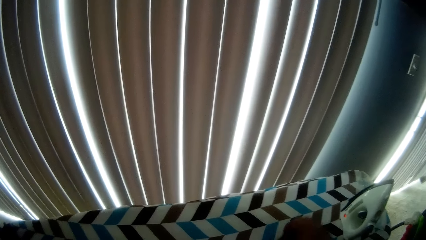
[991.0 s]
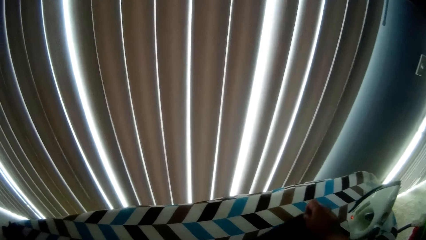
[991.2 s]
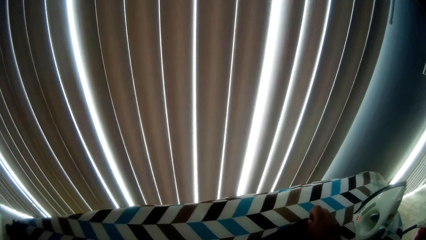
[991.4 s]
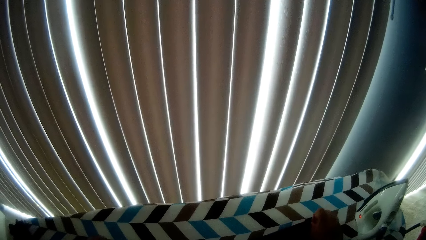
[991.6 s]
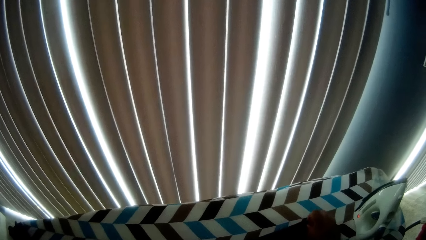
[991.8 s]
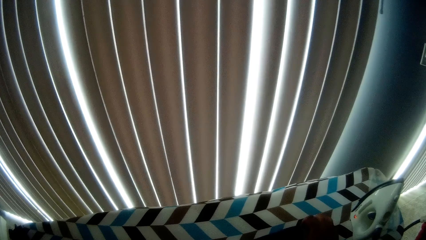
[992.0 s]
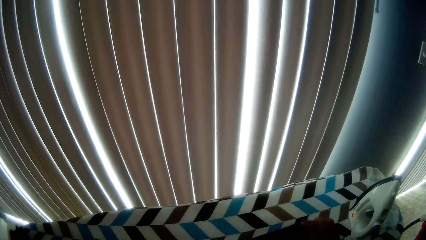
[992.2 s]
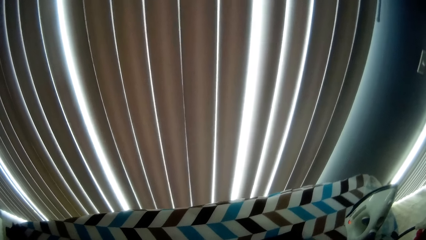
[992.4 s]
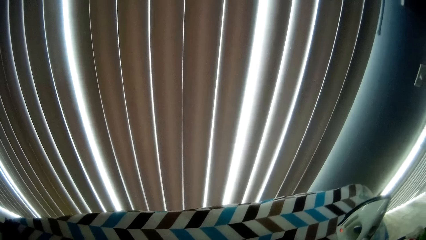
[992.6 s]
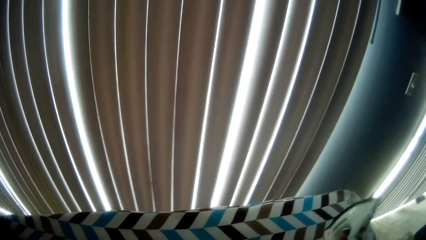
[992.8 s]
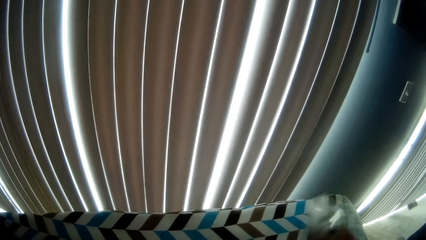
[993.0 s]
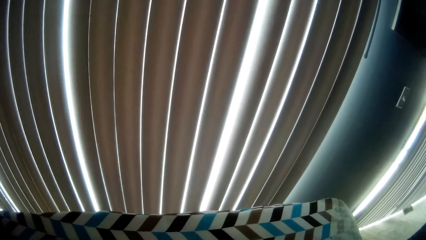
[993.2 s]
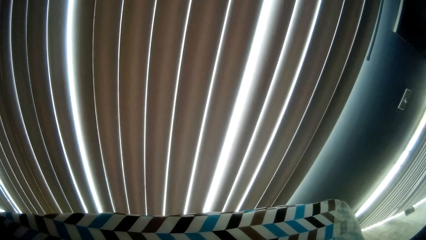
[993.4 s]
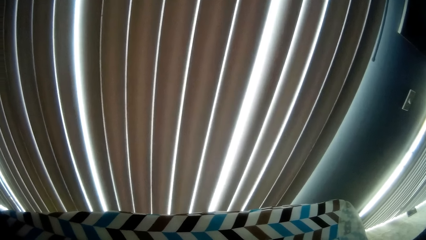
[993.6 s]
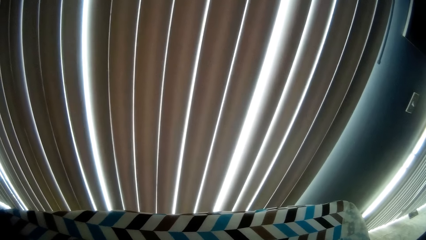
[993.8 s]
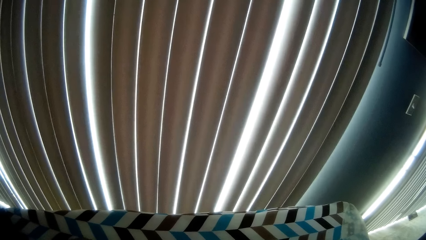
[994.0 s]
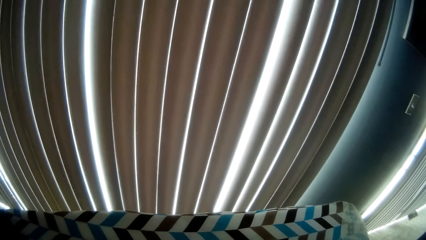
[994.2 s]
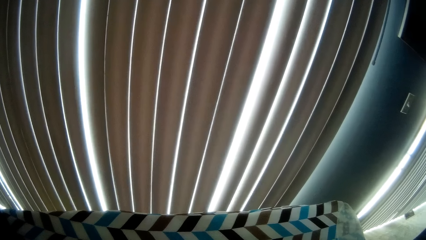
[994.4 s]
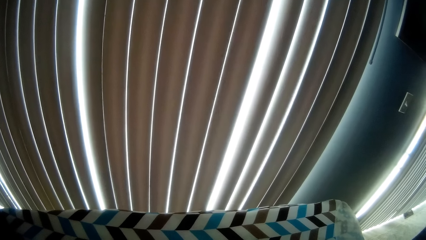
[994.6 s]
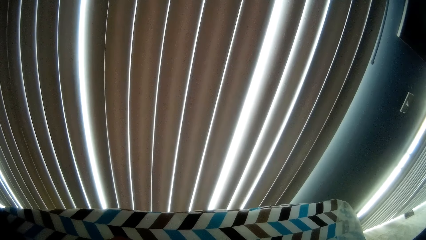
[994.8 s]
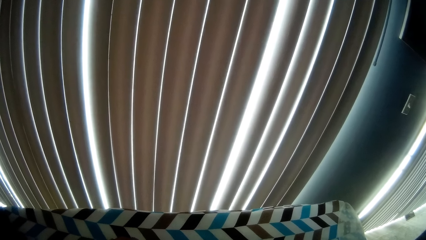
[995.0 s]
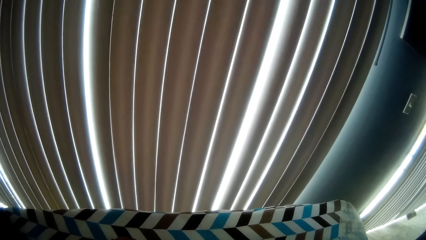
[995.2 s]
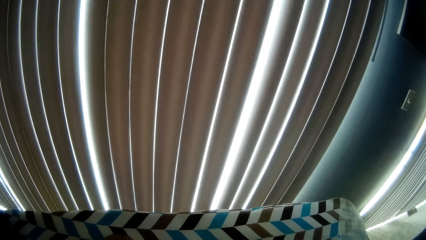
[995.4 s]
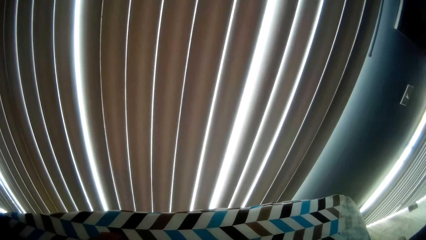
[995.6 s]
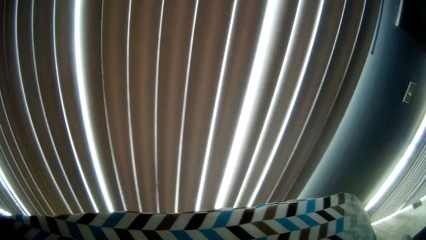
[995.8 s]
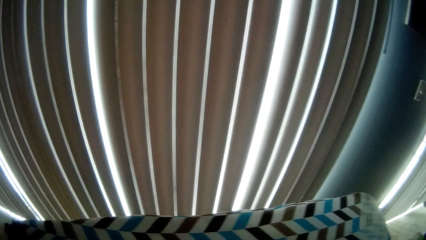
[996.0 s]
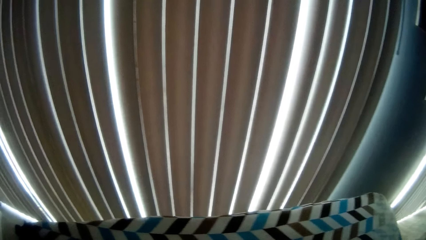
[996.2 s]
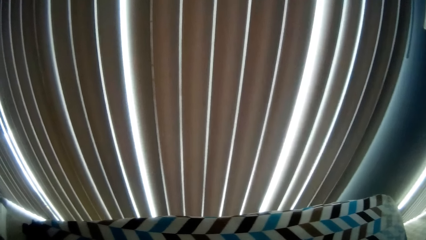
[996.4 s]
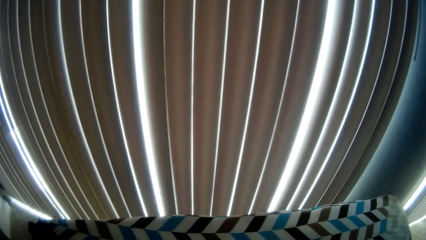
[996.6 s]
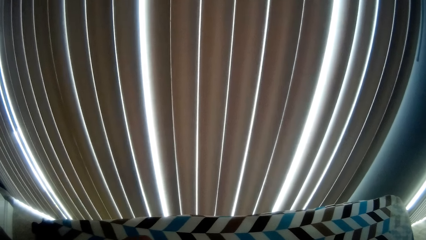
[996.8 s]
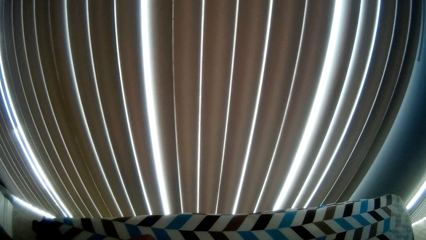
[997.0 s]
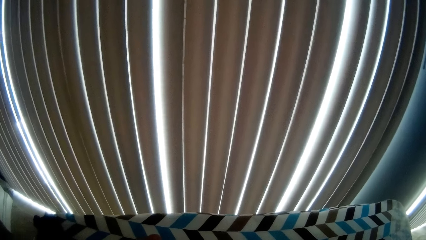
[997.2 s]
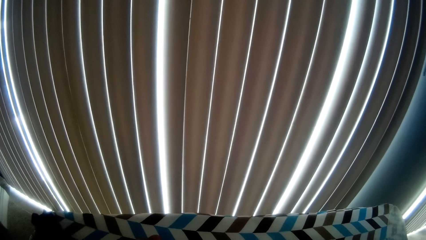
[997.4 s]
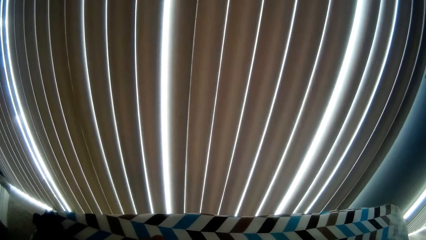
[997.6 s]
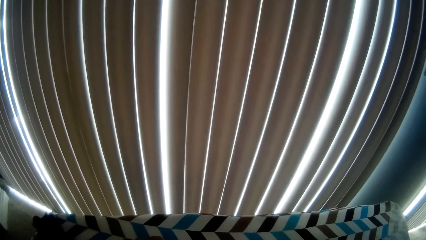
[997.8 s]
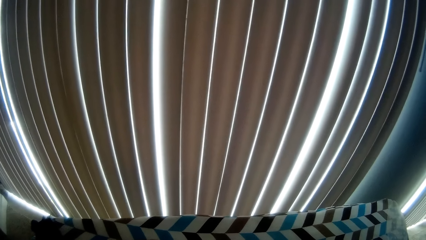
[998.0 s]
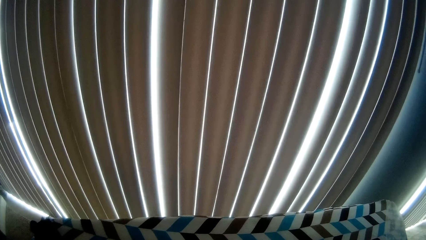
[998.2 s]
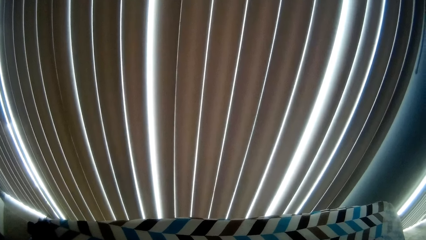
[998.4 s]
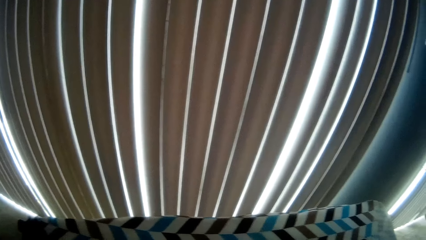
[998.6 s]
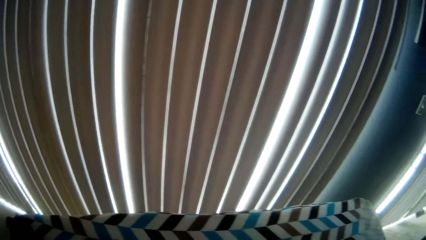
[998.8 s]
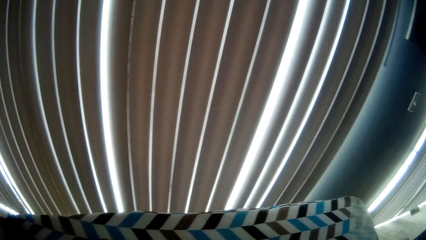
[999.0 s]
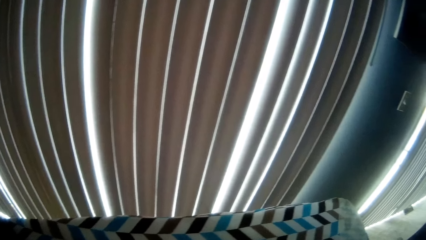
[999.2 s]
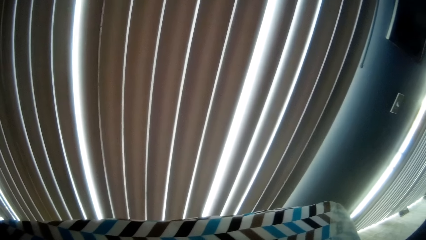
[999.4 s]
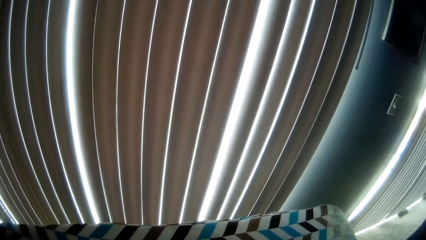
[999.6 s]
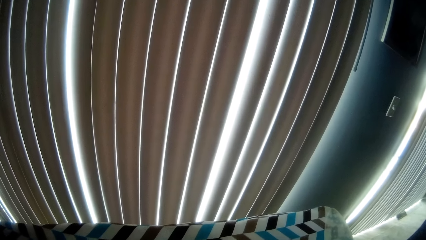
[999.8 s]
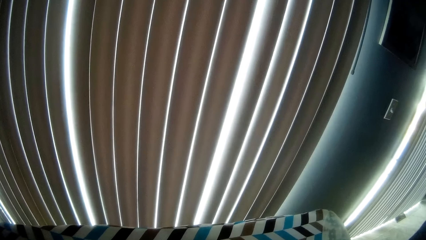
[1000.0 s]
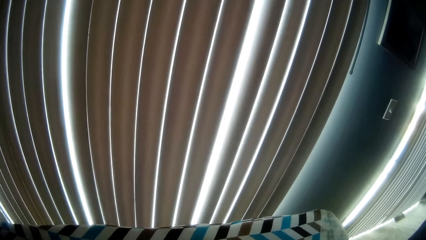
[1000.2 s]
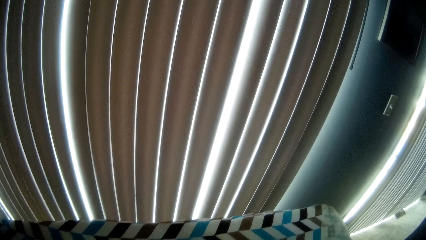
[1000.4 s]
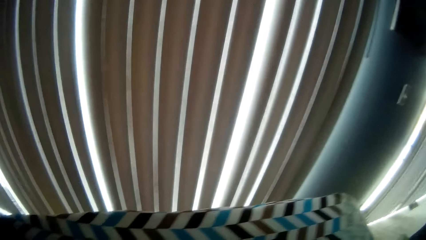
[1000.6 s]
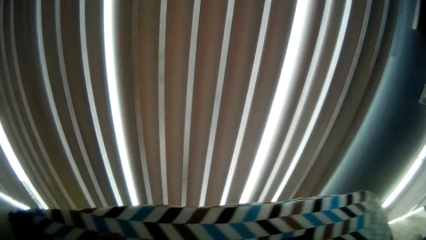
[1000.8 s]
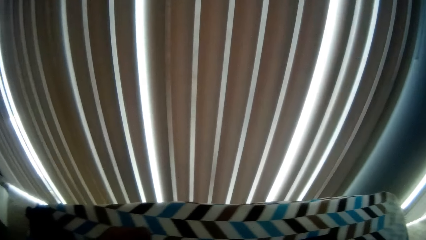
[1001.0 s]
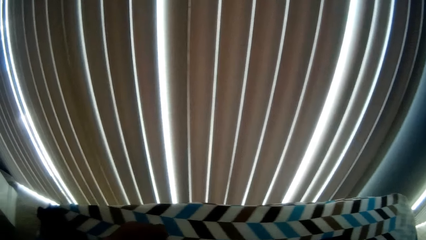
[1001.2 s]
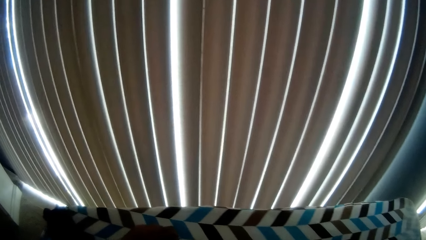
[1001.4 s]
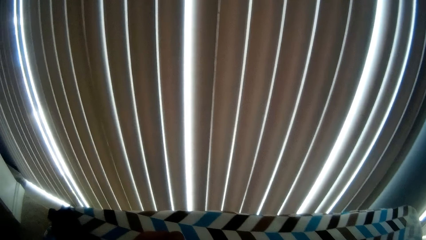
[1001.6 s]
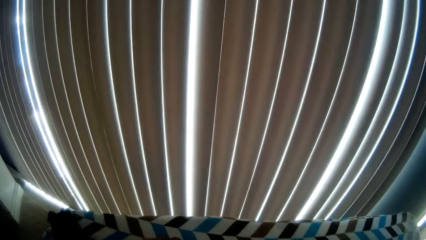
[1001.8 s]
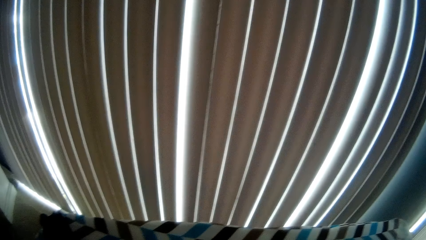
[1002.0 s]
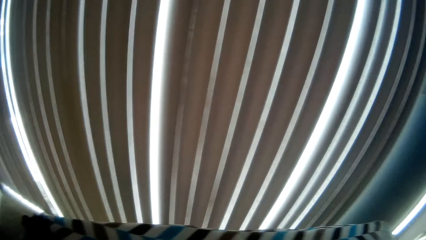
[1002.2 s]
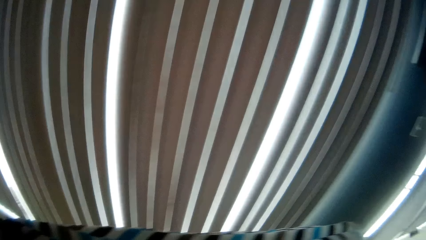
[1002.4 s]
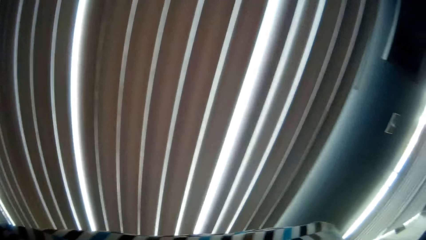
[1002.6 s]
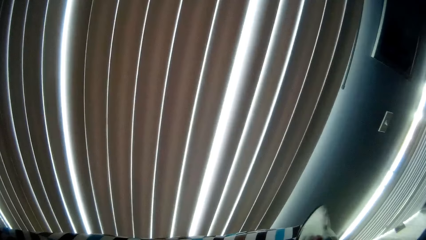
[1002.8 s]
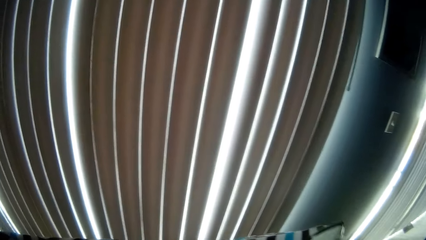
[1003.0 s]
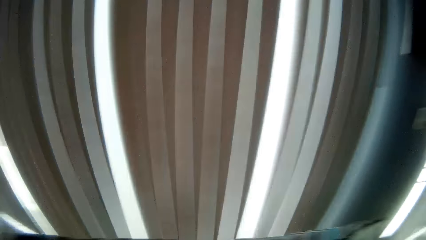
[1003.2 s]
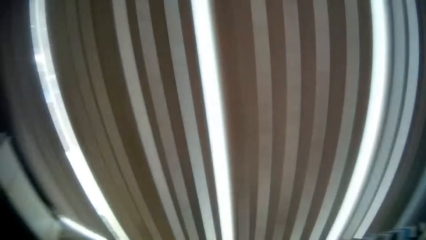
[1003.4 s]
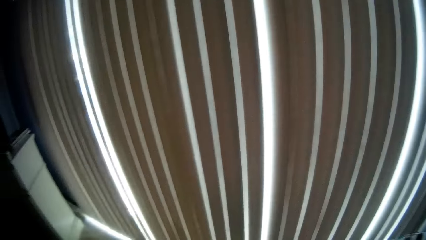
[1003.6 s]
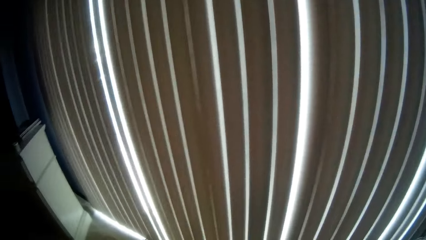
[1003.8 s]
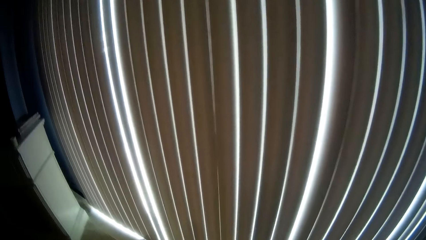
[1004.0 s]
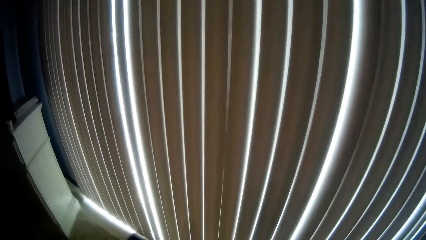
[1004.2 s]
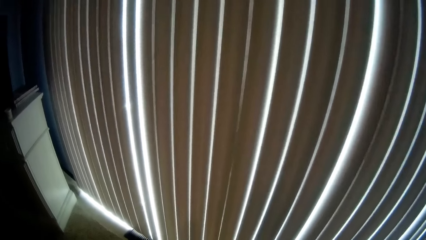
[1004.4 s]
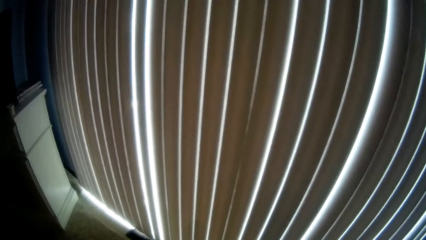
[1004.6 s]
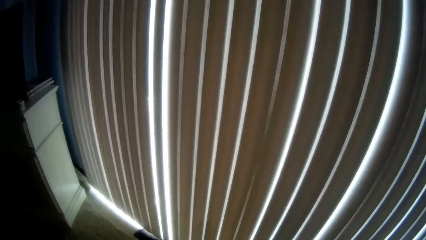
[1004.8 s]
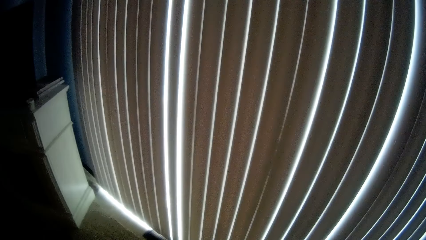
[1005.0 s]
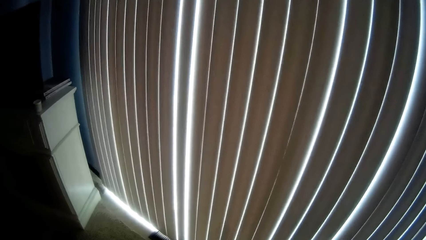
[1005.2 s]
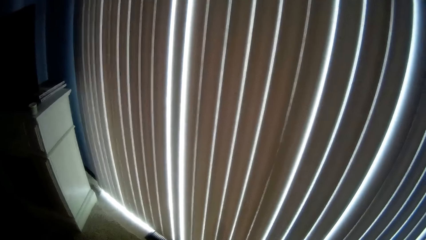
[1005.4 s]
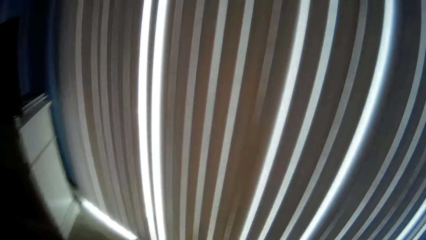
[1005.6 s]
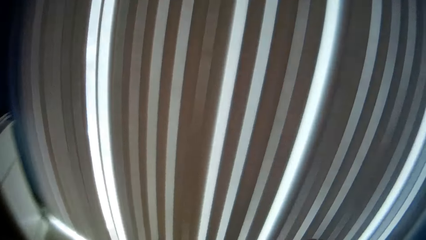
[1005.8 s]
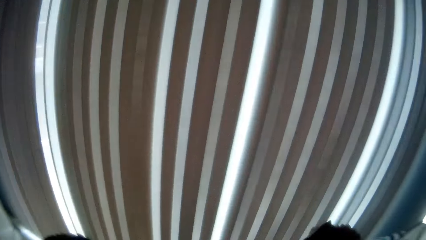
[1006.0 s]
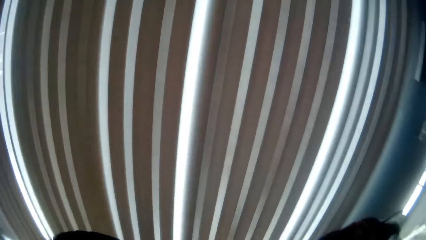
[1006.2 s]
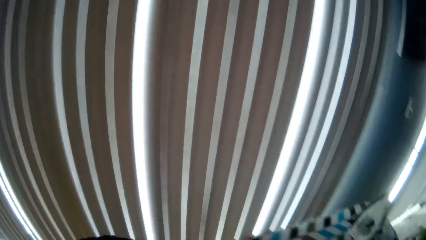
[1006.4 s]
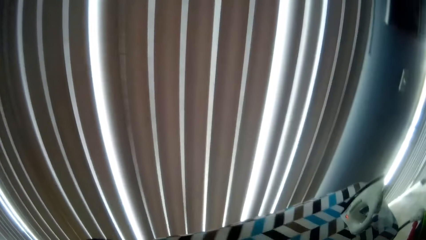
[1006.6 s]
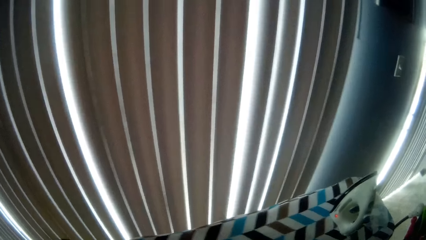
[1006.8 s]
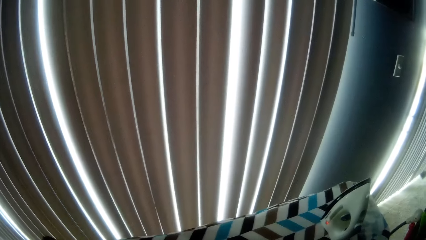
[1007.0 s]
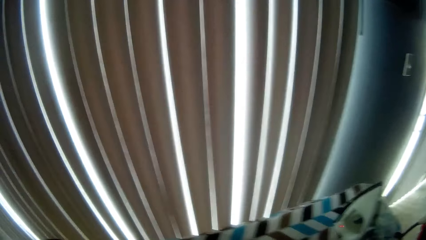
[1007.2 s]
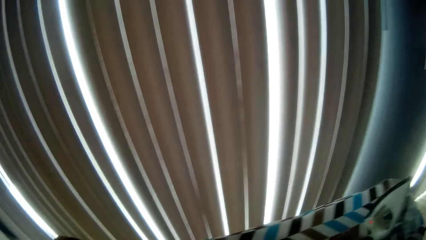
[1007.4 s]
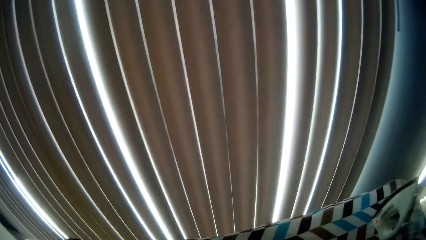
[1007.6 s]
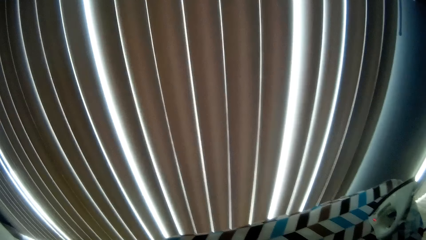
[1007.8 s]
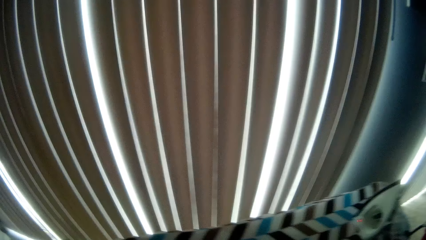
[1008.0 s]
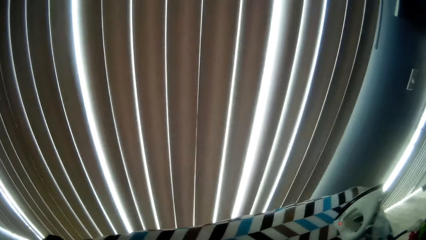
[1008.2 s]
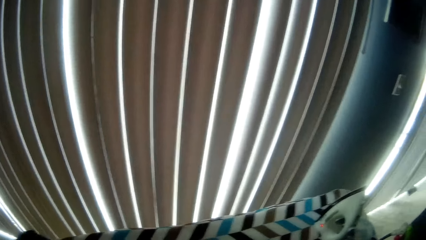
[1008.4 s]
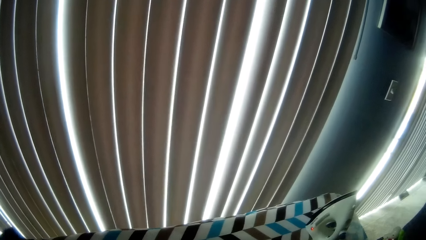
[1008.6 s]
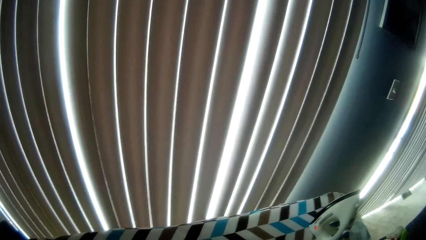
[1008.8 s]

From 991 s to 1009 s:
The camera wearer adjusts the shirt. He removes his hand from the shirt. He picks up the iron with his right hand. He irons the shirt. He drops the iron on the ironing board with his right hand. He stops ironing. He adjusts the shirt with his hands. He talks.
